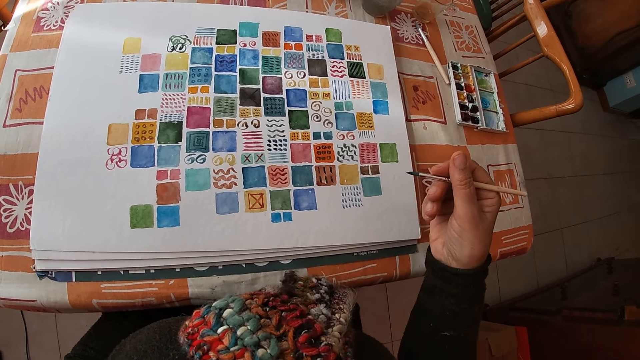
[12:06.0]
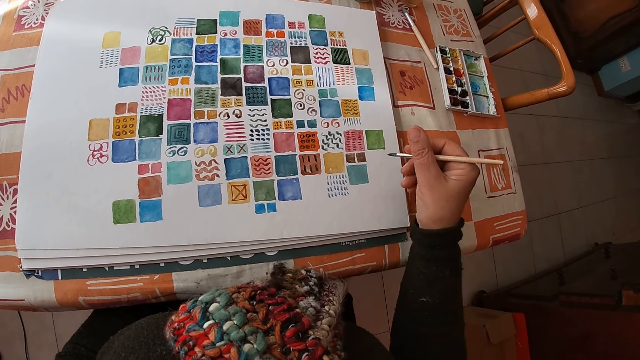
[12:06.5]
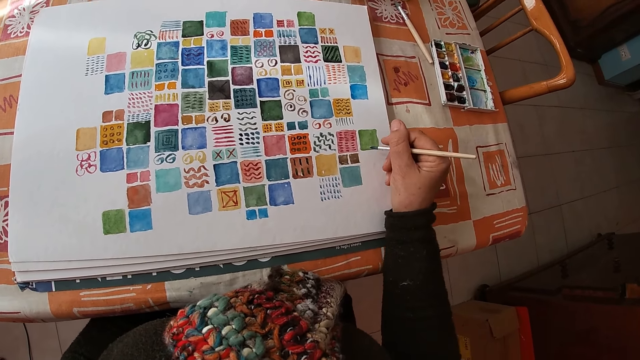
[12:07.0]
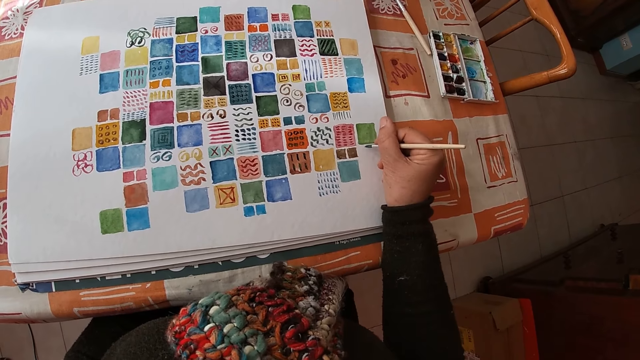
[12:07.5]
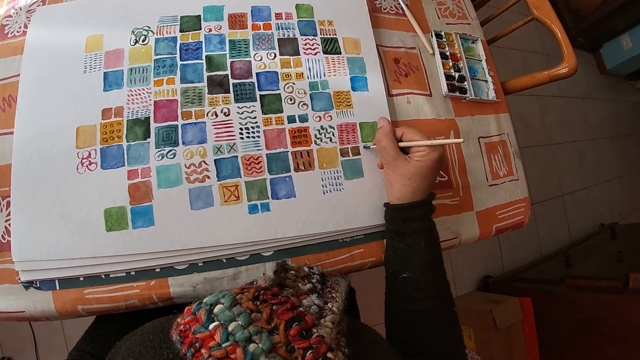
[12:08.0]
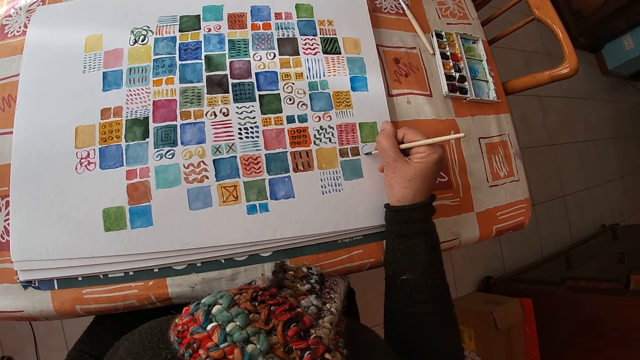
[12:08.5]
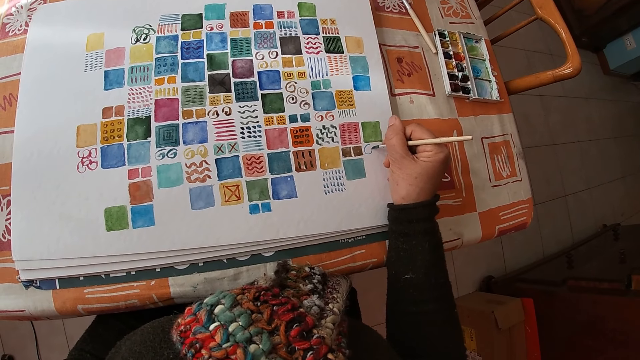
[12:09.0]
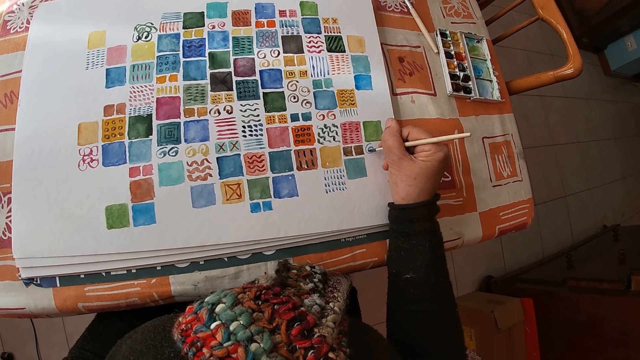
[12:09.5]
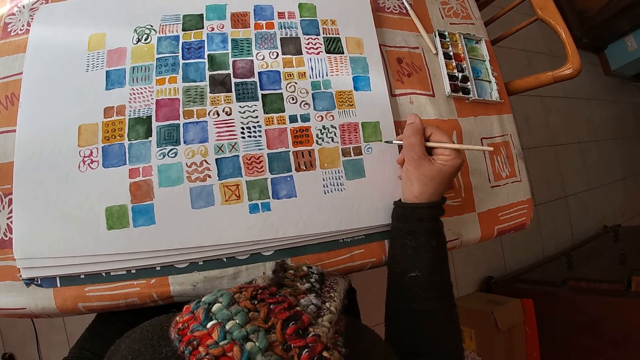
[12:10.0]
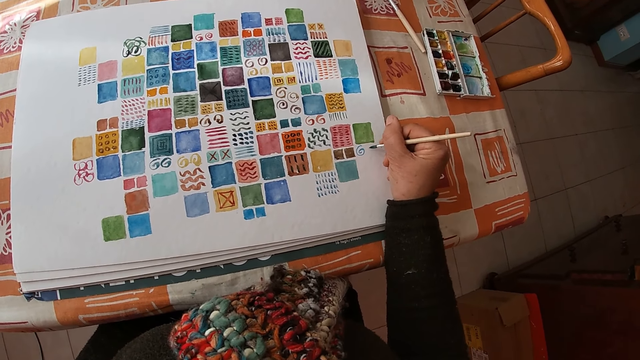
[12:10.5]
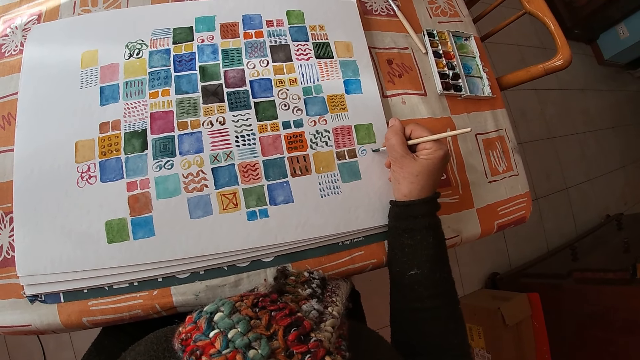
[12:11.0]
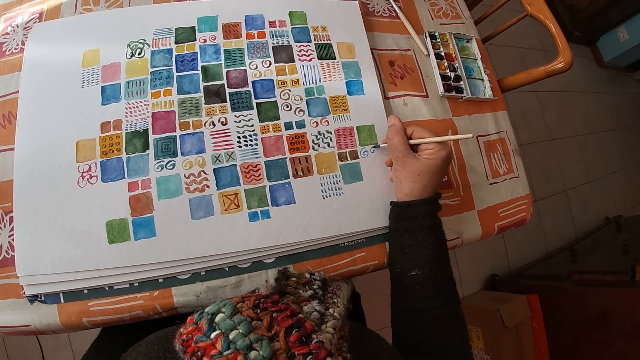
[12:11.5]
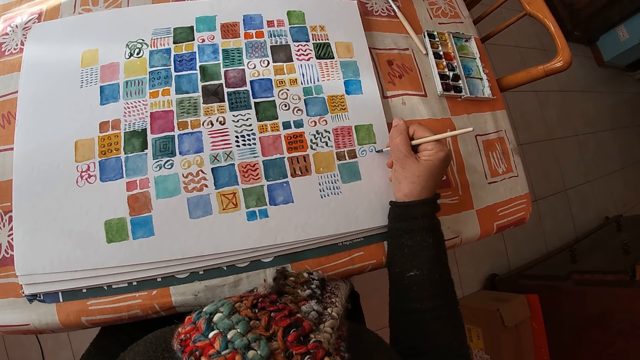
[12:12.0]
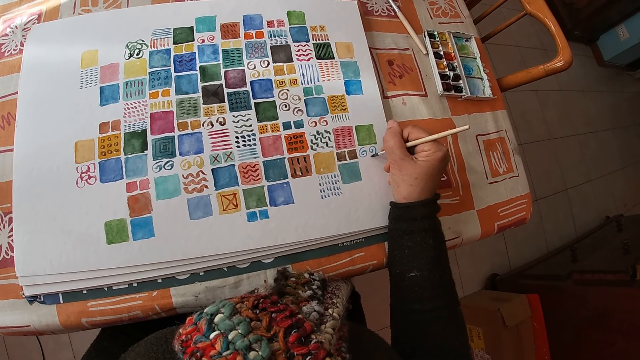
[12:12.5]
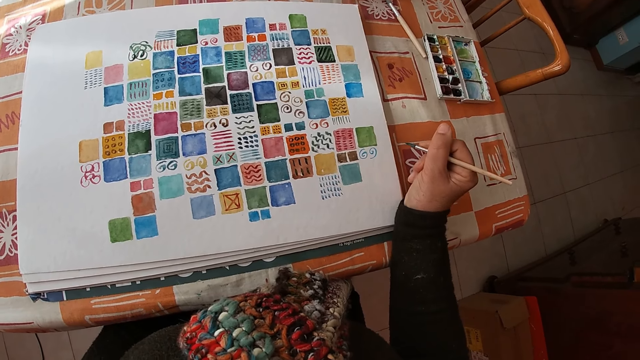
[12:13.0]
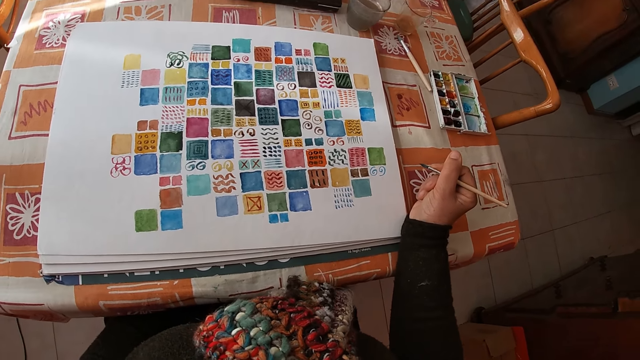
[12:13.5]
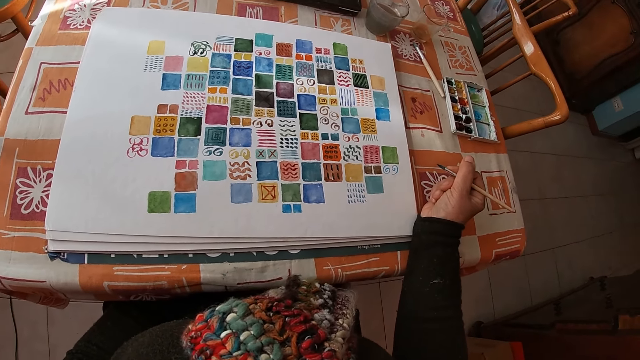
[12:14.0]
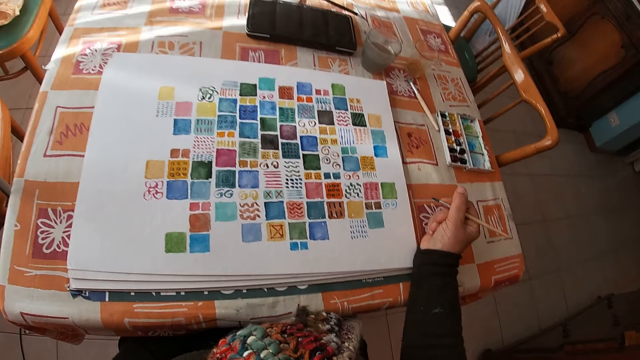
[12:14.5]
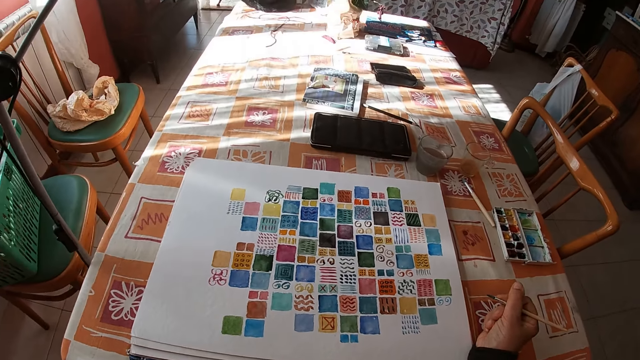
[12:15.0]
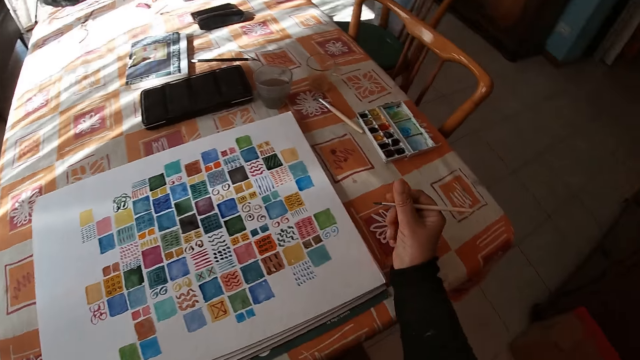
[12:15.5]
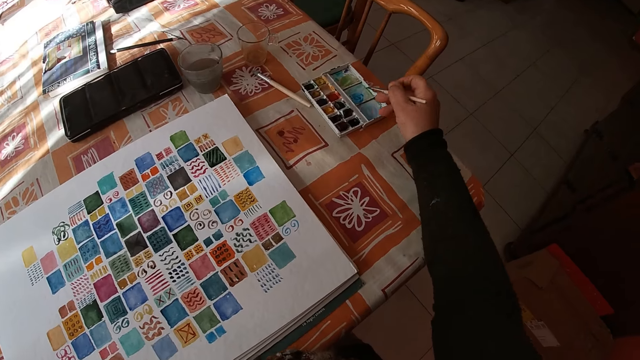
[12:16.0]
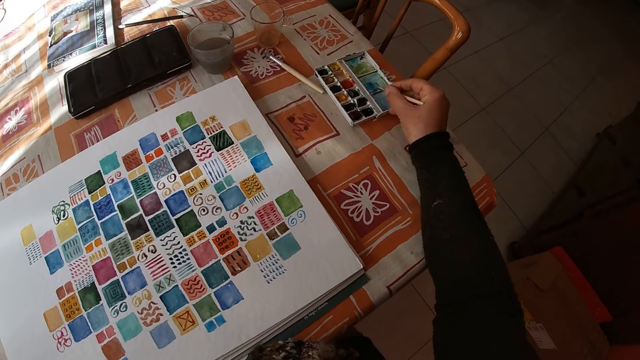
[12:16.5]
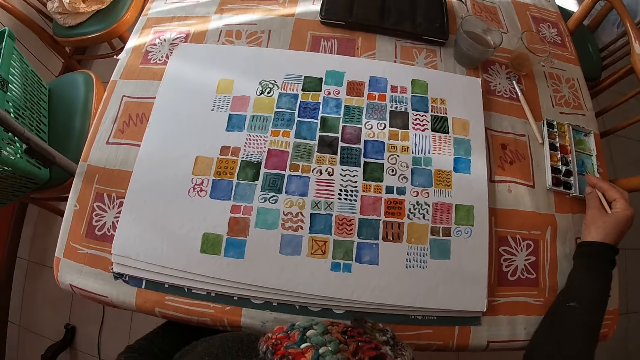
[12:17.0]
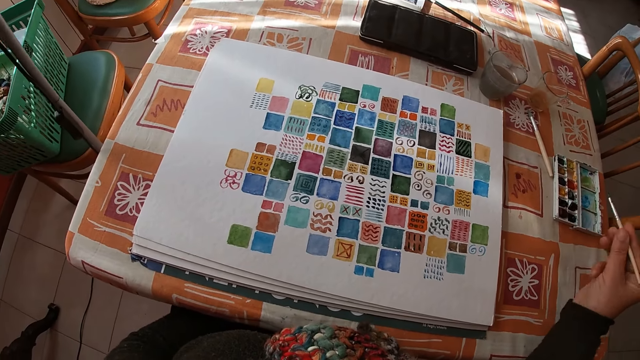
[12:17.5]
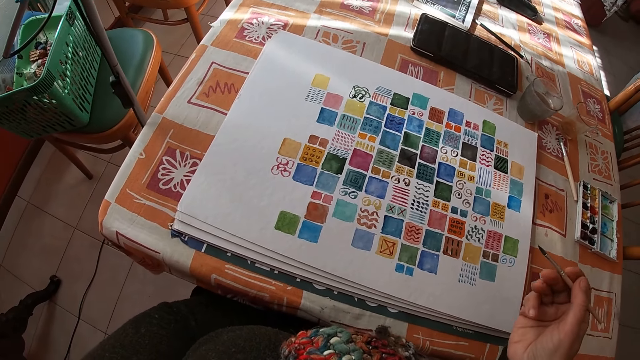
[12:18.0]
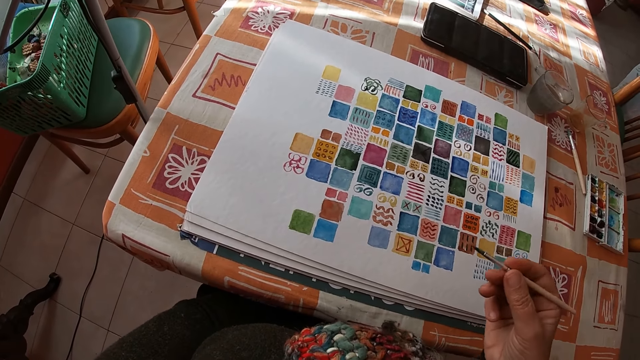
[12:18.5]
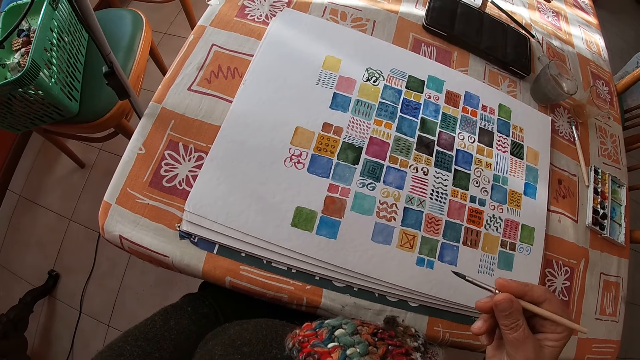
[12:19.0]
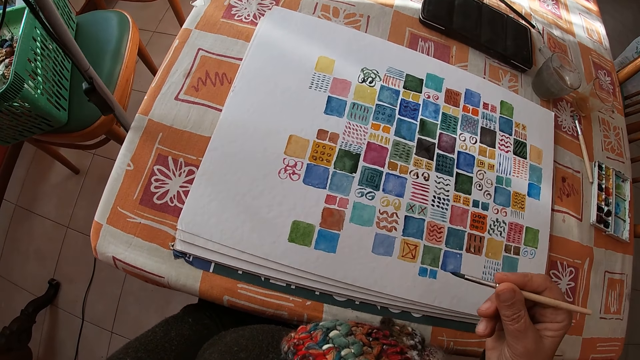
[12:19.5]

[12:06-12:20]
The camera wearer paints on the canvas sheet on the dining table with the paint brush in her right hand. She rests her right hand on the dining table. She rubs on the side of the paint set on the dining table with the paint brush in her right hand. She dips the paint pen in the paint.

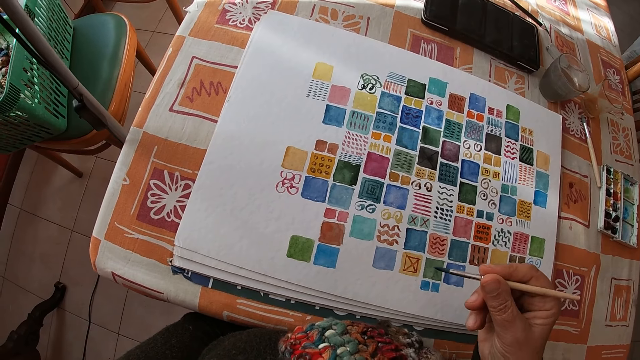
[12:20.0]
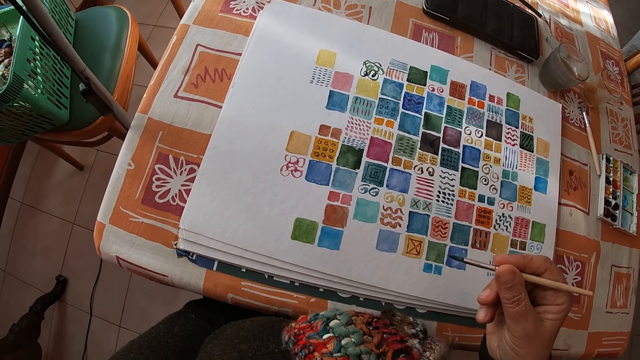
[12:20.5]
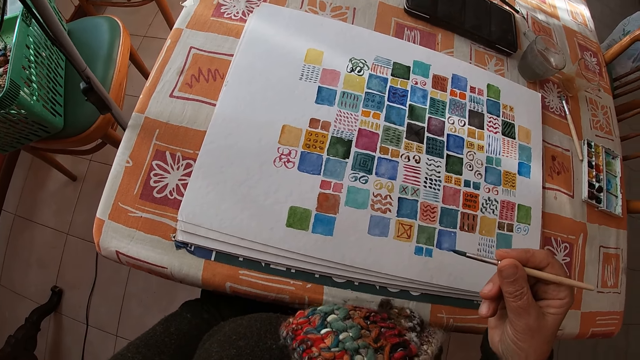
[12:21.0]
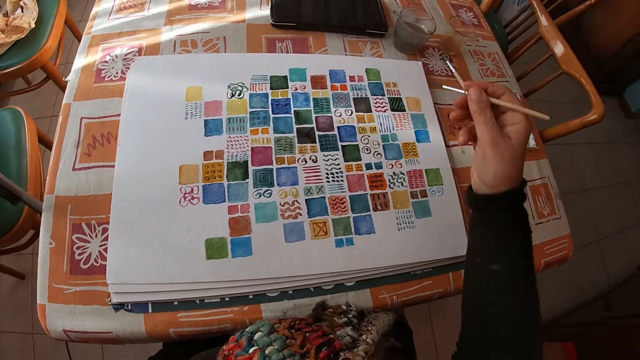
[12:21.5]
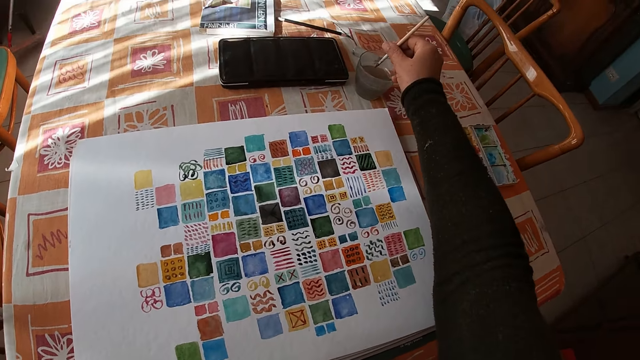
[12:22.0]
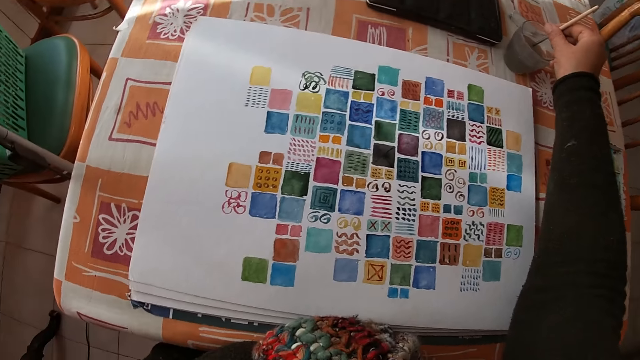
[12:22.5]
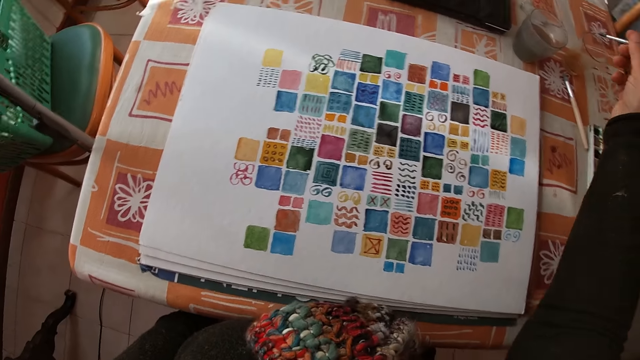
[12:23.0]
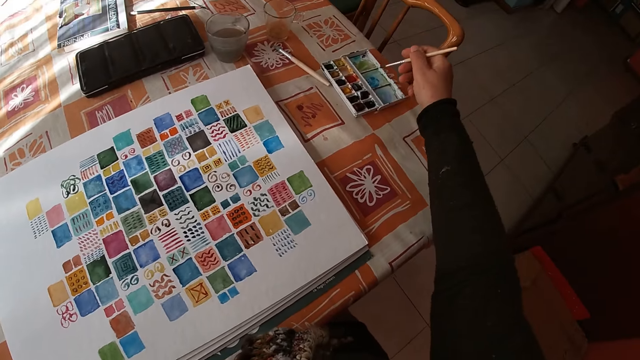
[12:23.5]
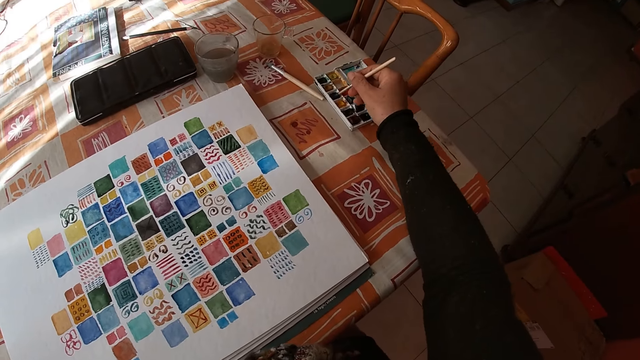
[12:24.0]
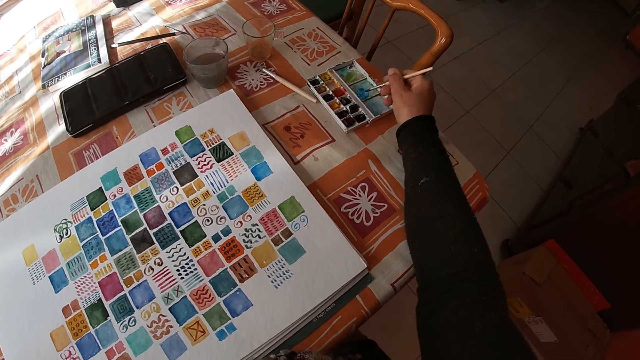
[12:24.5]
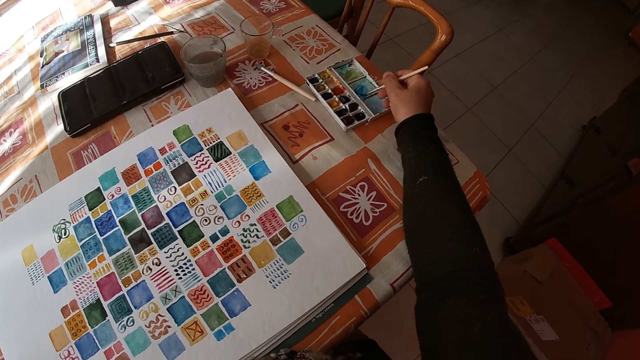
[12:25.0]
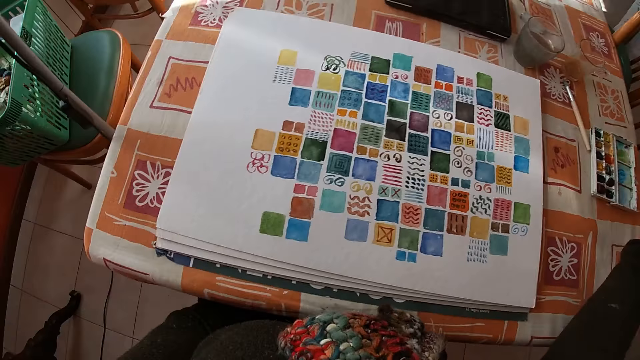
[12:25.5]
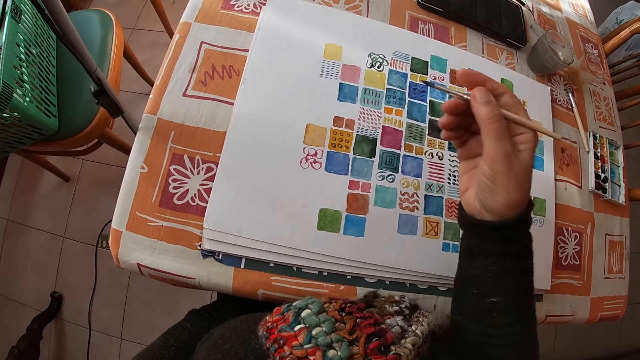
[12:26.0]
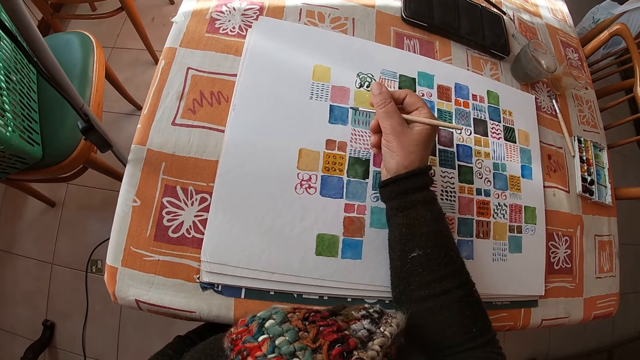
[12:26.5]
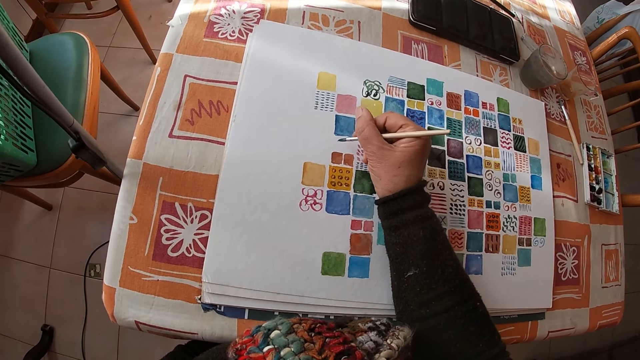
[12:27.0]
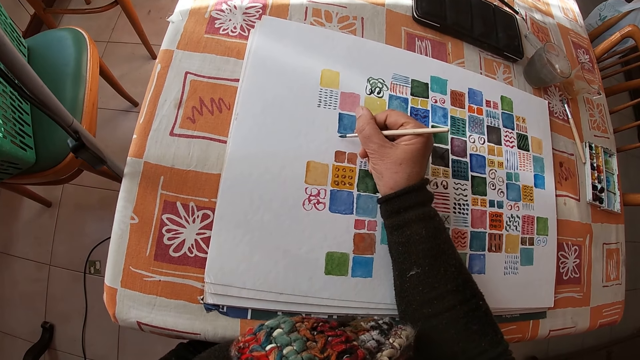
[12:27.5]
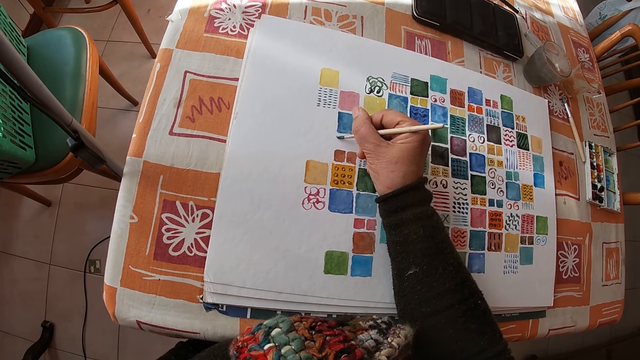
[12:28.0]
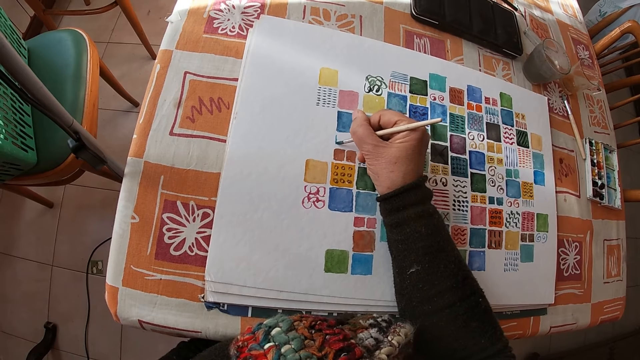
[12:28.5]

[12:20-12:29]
The camera wearer dips the paint brush in her right hand into the cup of water on the dining table. She dabs the paint brush into the paint set on the dining table with her right hand. She rubs on the side of the paint set on the dining table with the paint brush in her right hand. She paints on the canvas sheet on the dining table with the paint brush in her right hand.
